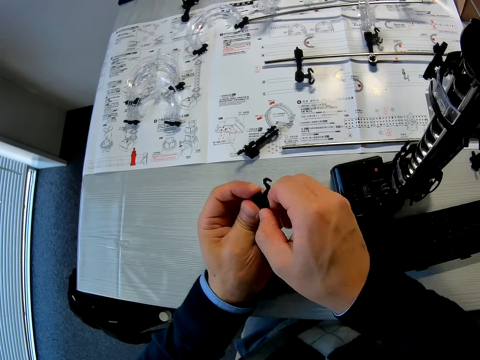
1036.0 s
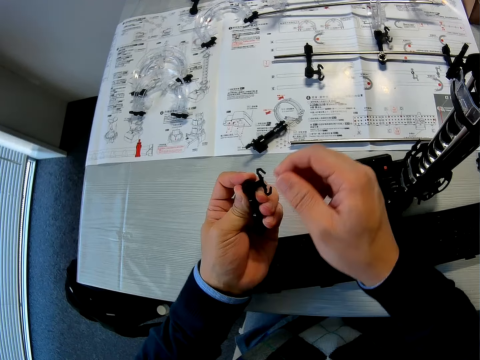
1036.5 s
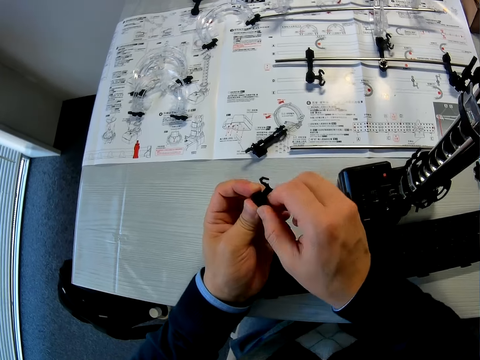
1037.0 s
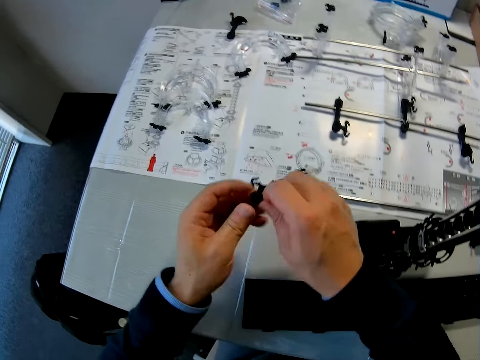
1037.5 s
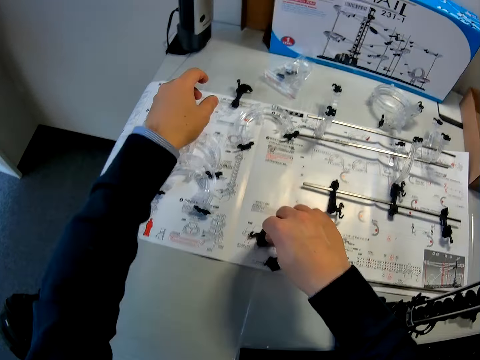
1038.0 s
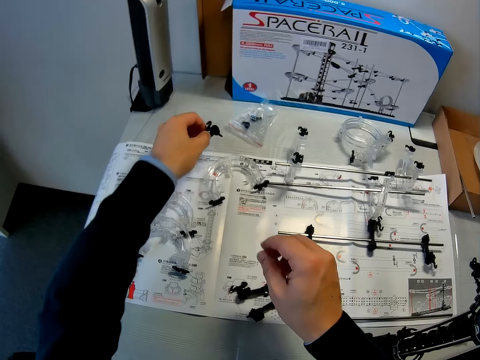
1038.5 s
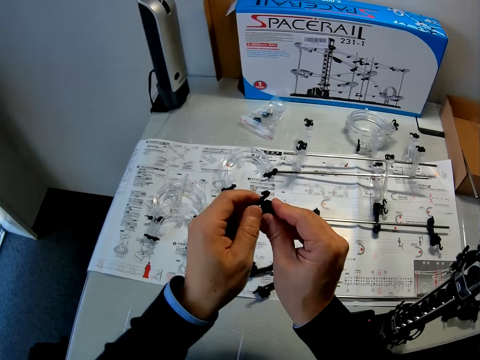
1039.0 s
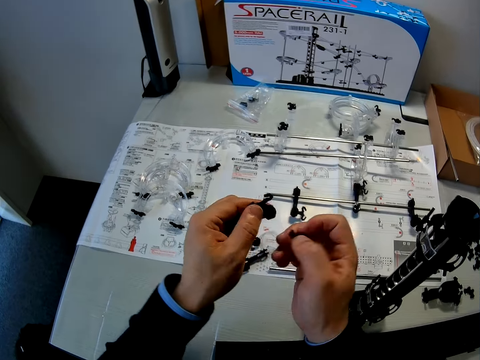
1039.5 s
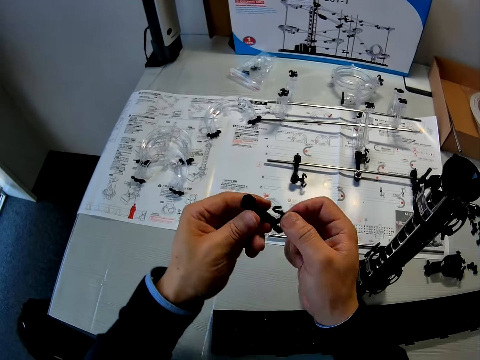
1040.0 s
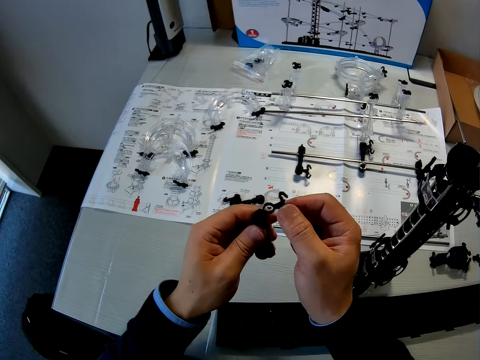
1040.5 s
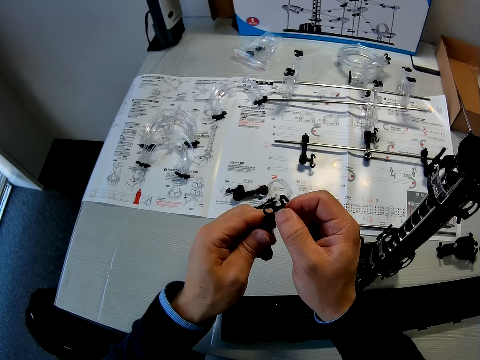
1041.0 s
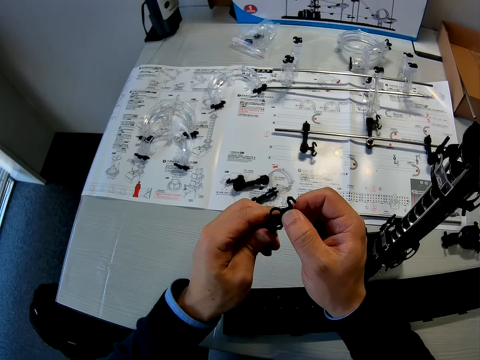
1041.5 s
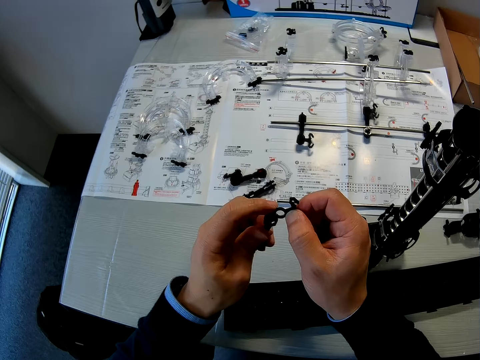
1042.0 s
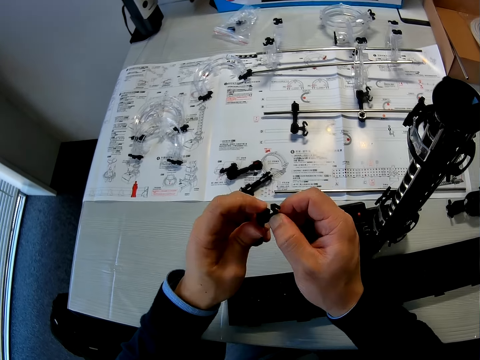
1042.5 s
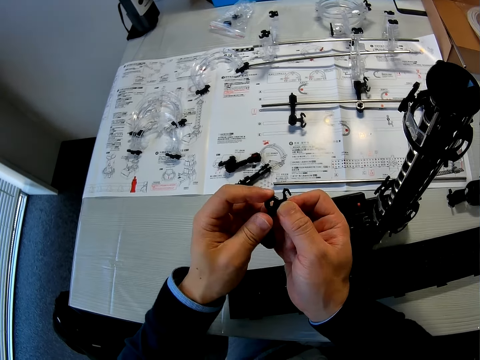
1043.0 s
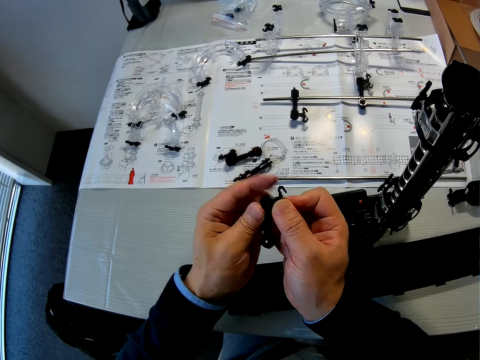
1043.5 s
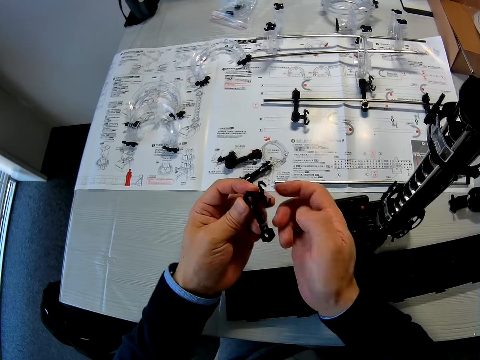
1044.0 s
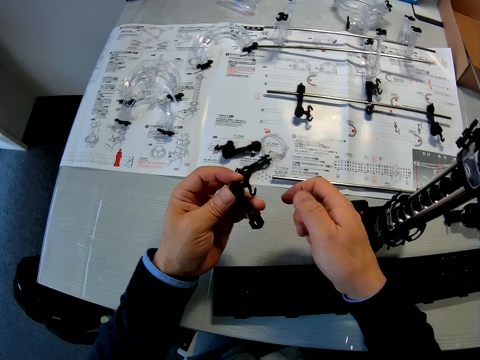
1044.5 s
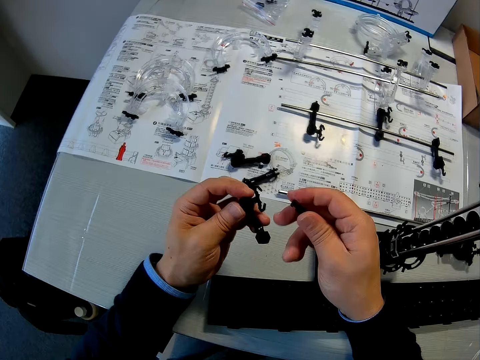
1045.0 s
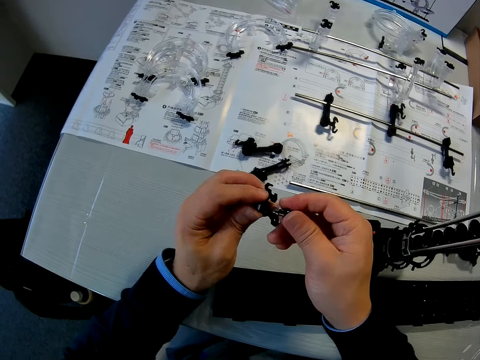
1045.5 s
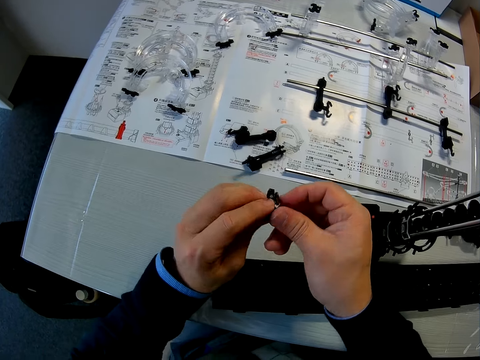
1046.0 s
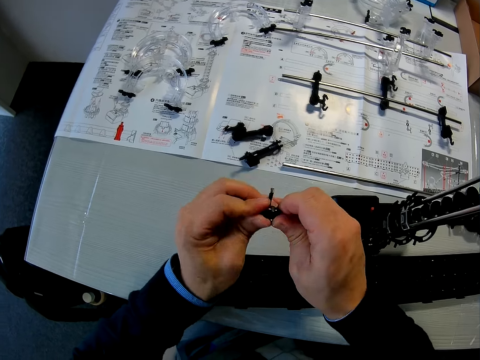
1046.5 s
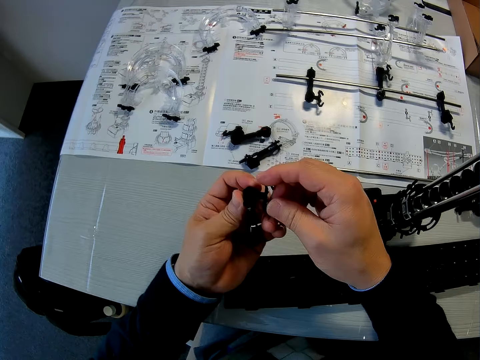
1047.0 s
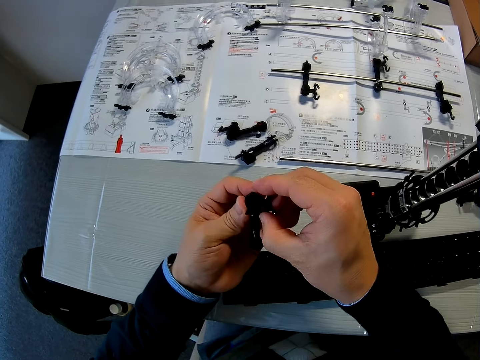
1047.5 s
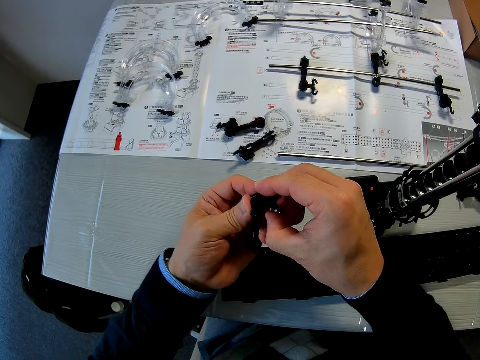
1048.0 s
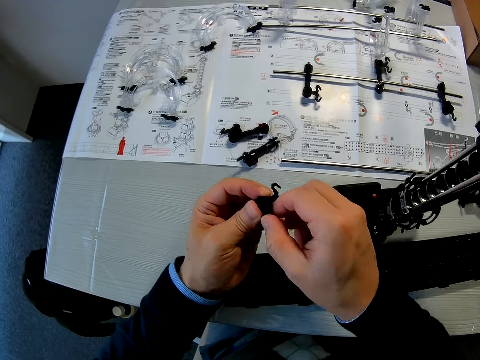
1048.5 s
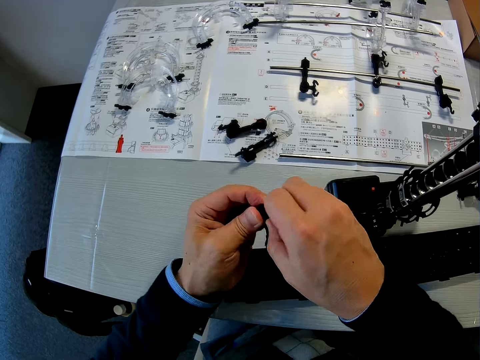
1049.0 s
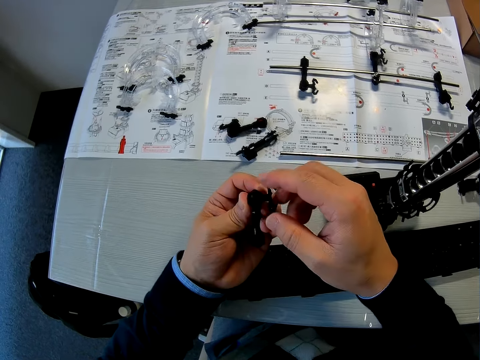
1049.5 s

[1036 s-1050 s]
The camera wearer puts the arm or see saw part on the manual with his right hand. He moves the see saw part. He picks up another arm on the table with his left hand. He holds the arm with both hands. He removes the arm wrench on the arm with his right hand. He detaches the arm from the arm holder. He attaches the arm to the arm holder. He screws the arm wrench in his right hand into the arm and arm holder.

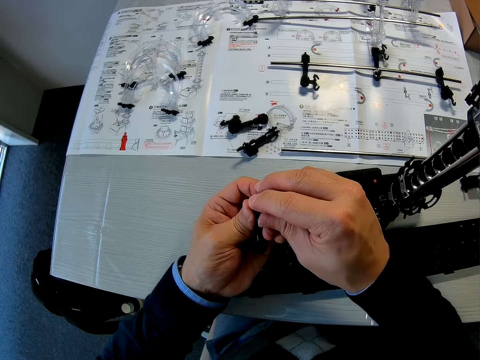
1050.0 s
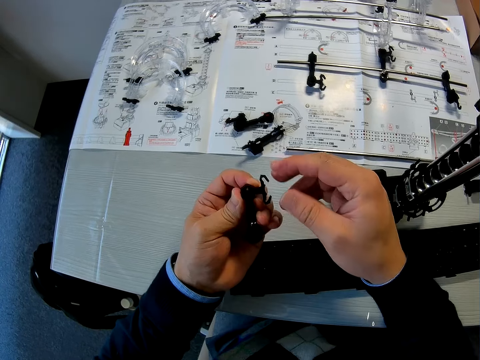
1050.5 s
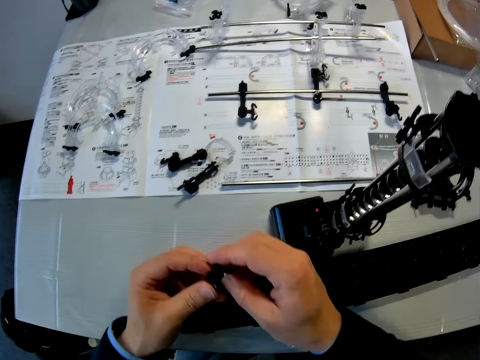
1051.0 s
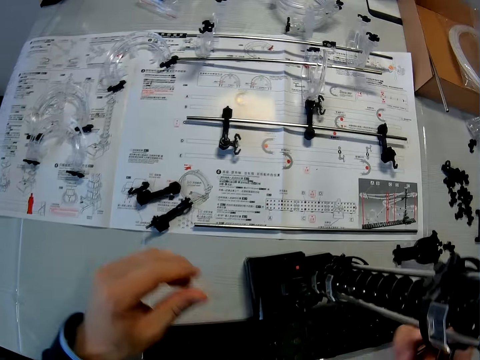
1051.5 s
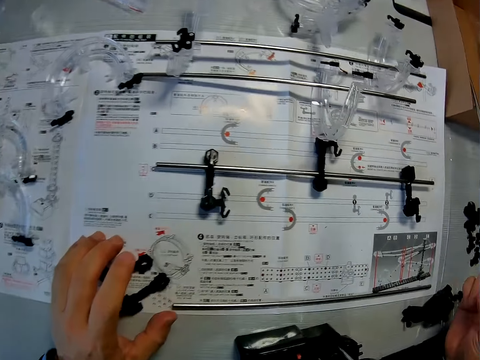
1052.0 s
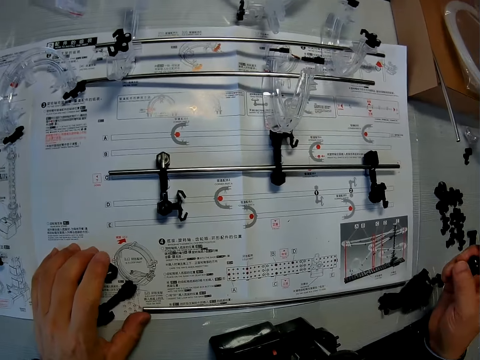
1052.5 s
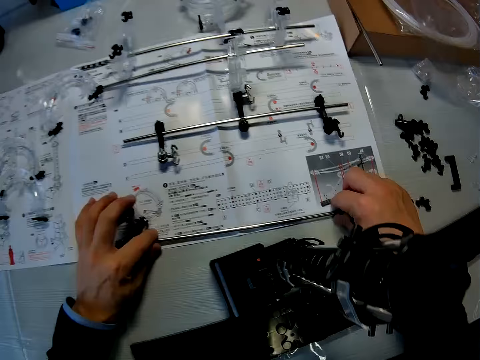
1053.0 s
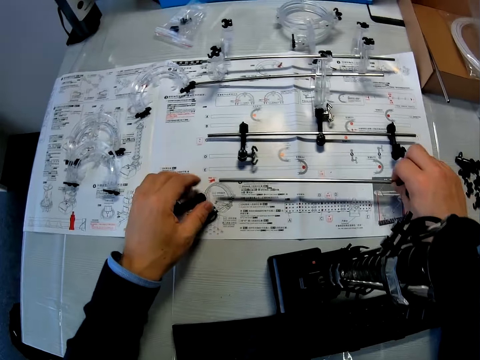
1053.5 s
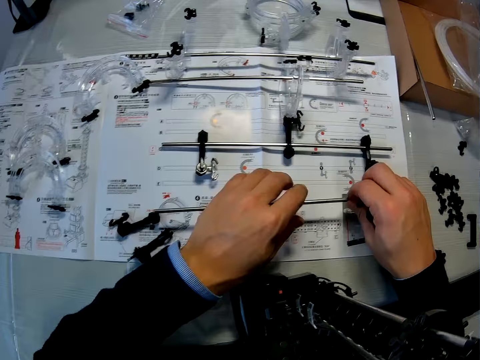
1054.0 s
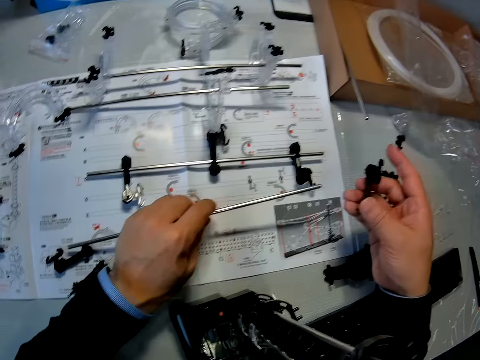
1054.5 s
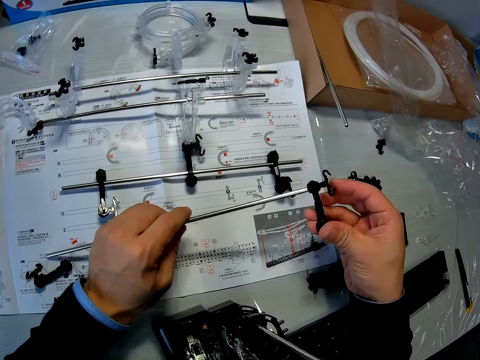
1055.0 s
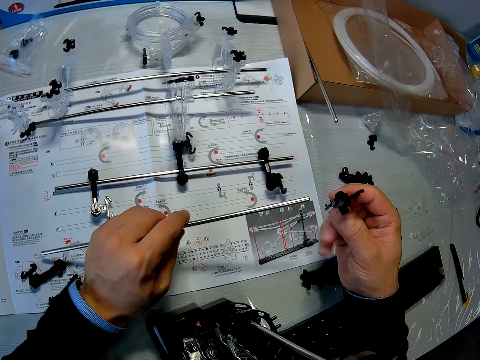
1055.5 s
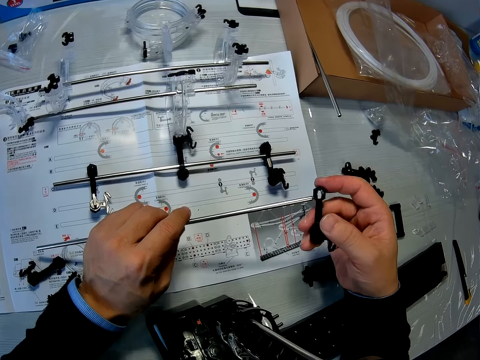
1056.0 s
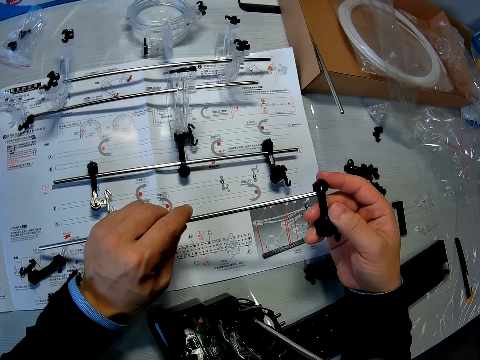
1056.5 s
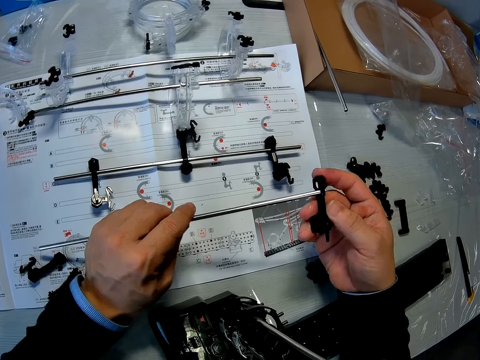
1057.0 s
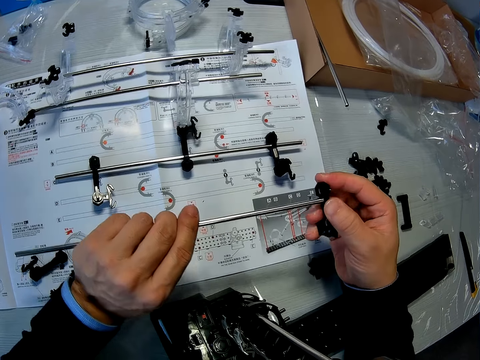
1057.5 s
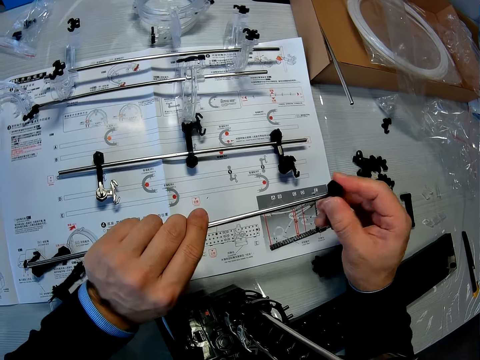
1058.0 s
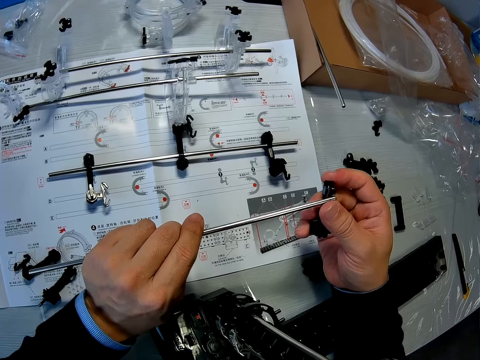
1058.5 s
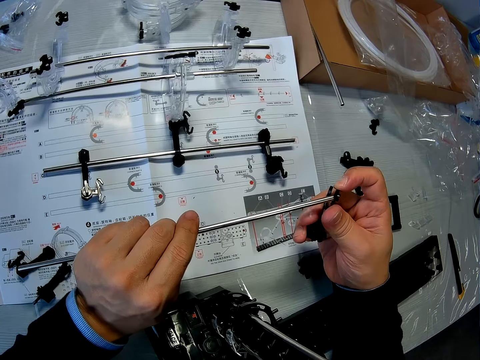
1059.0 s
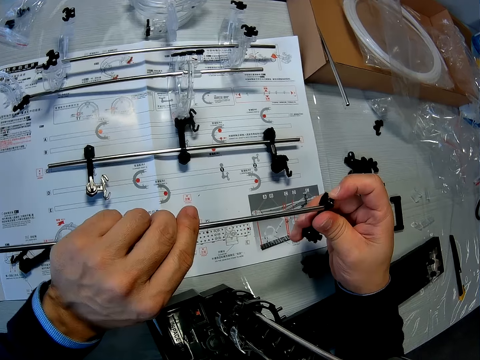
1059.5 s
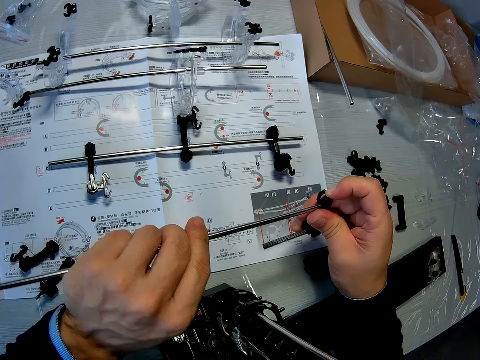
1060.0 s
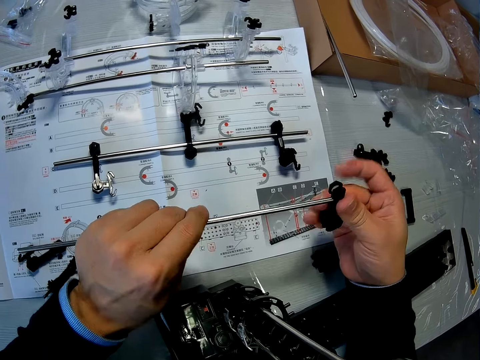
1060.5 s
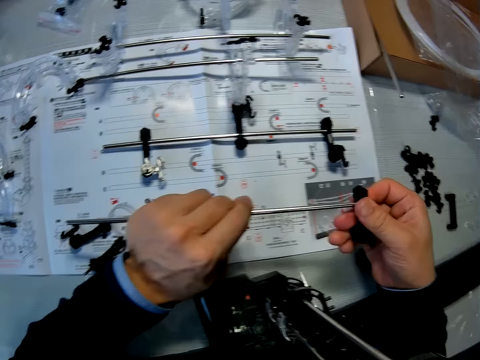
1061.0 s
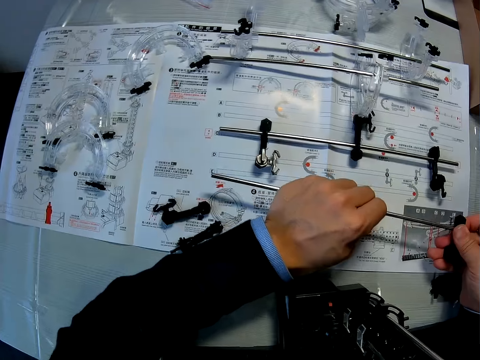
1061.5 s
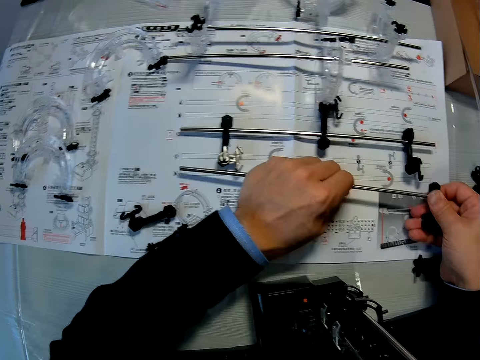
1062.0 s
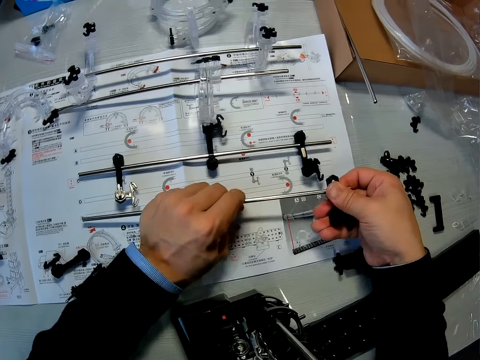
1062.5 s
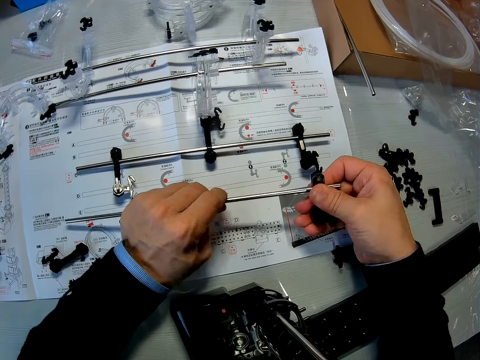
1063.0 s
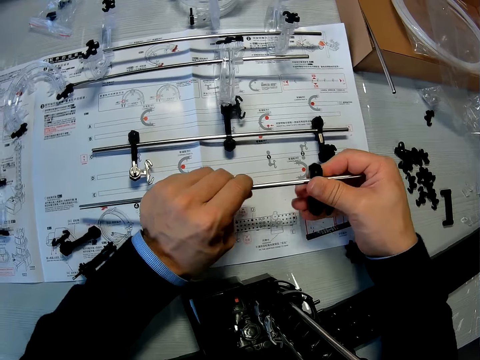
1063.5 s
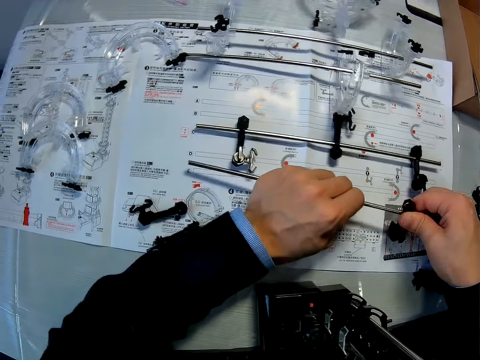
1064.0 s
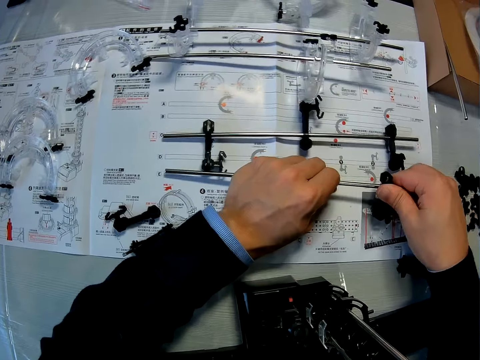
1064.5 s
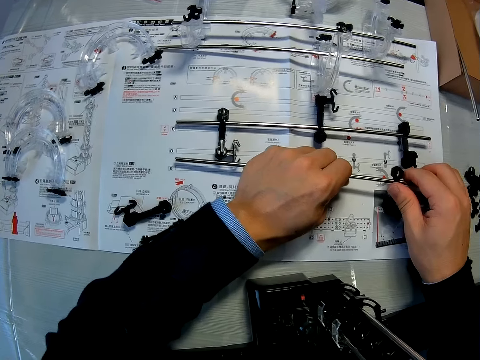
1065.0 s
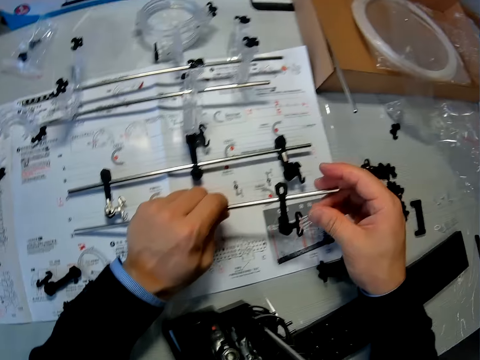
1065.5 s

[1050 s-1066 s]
The camera wearer lowers his hands on the table. He picks up the shaft. He holds the shaft on the manual. He inserts the arm holder in his right hand to the shaft in his left hand.
